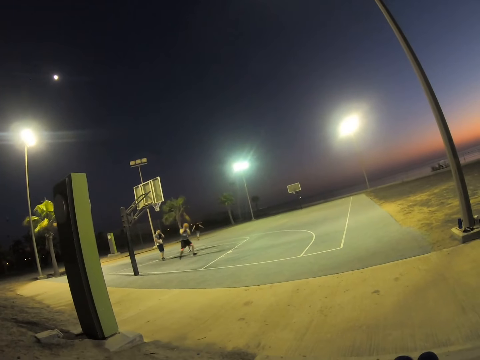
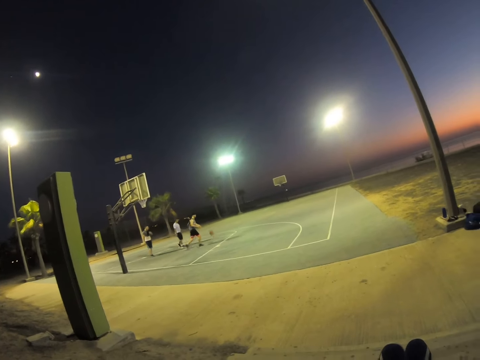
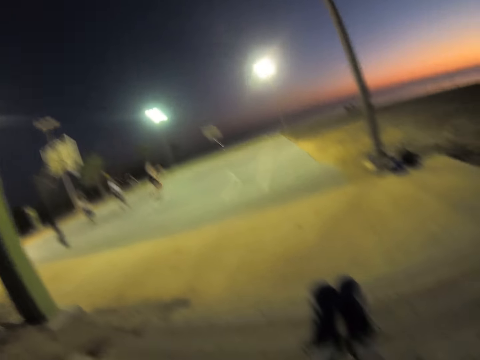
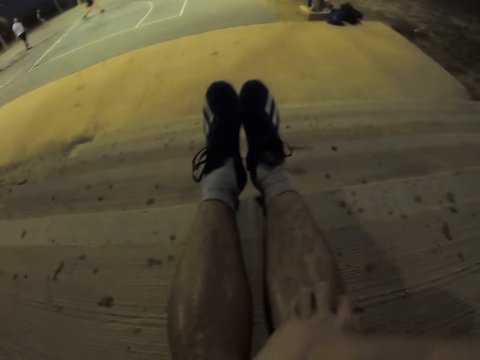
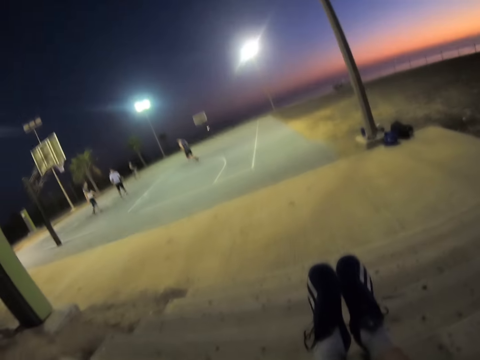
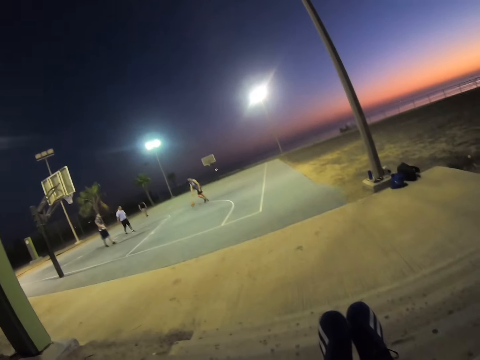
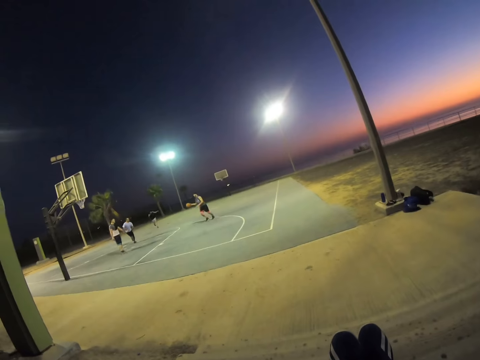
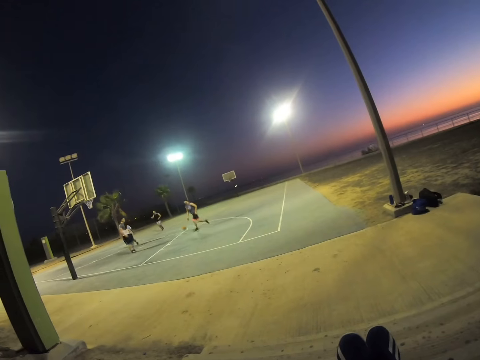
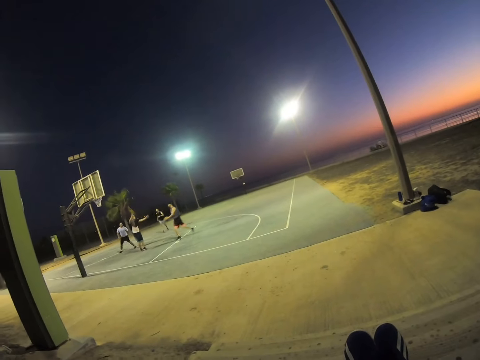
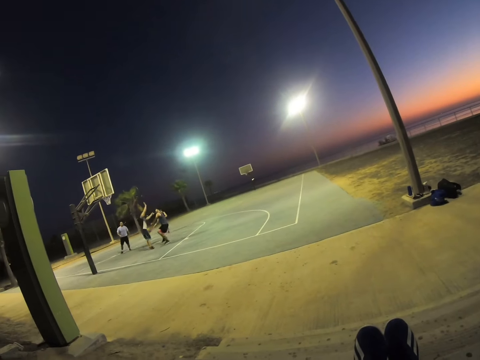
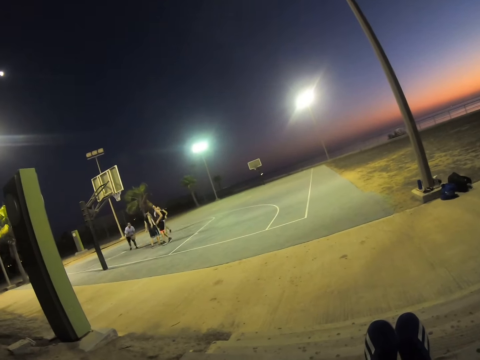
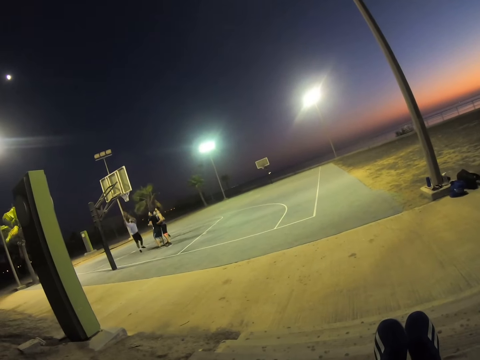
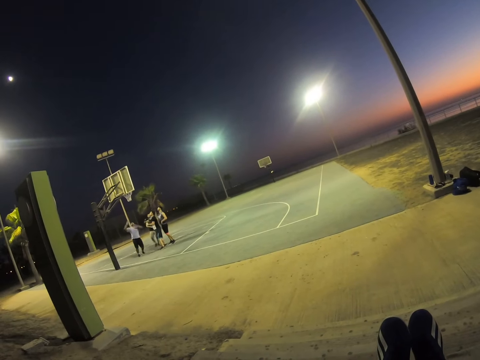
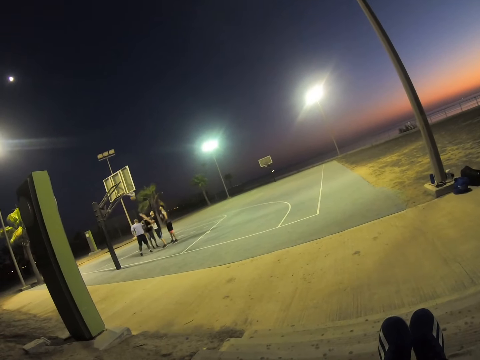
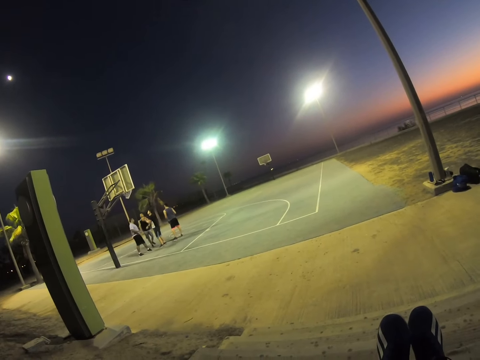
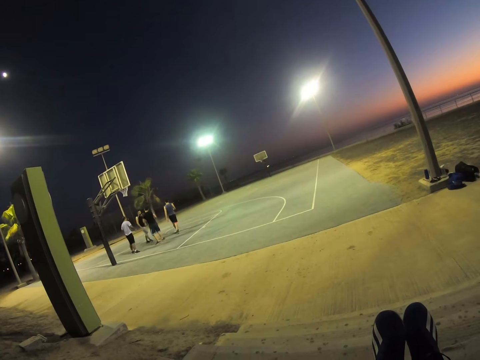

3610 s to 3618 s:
The camera wearer looks around. They watch the basketball game.

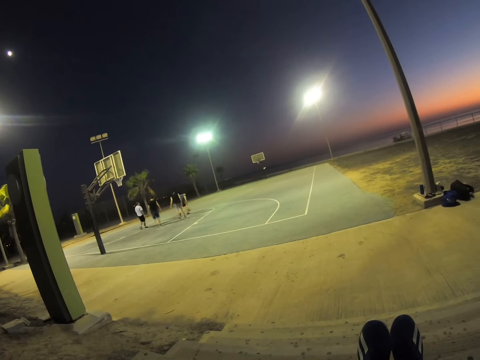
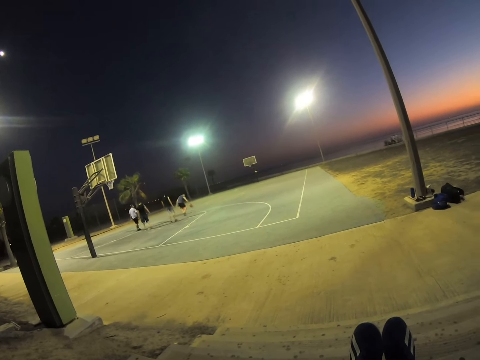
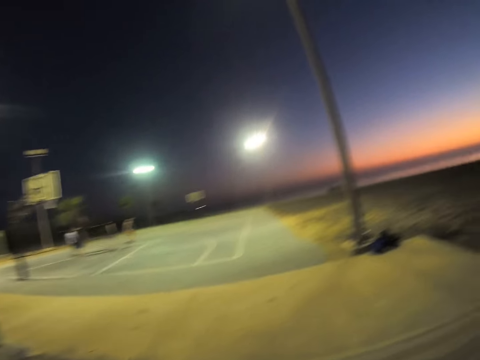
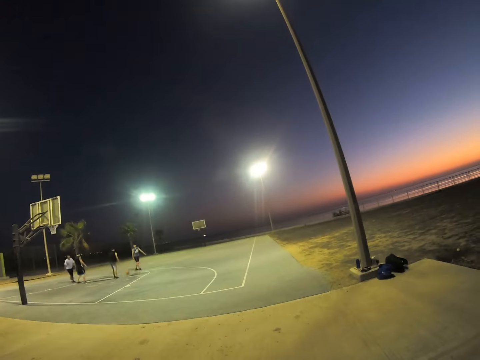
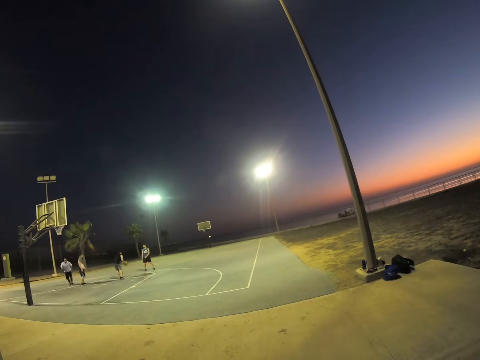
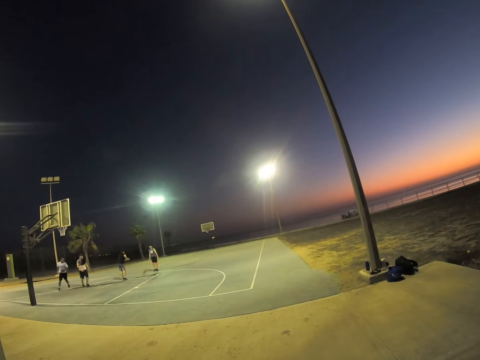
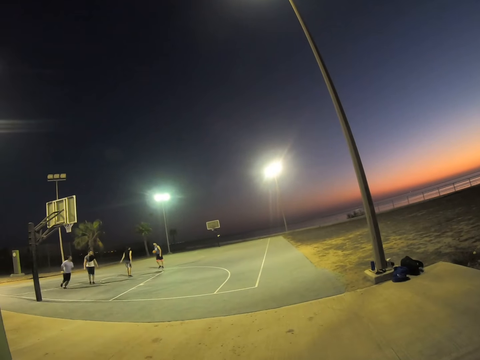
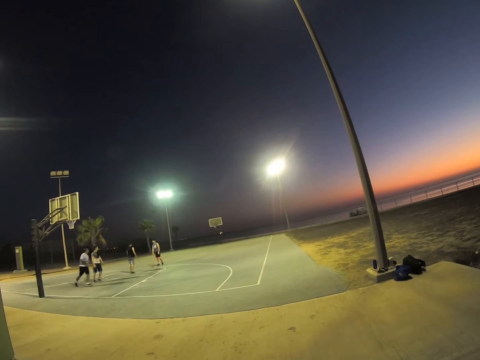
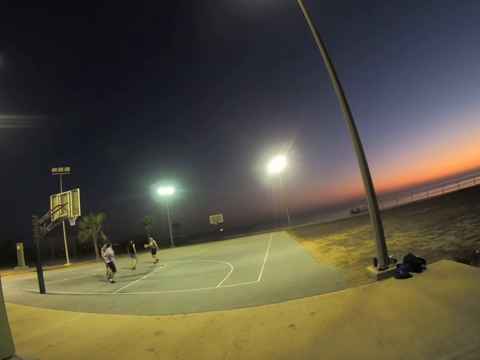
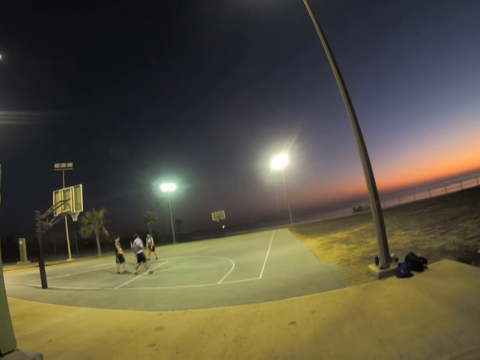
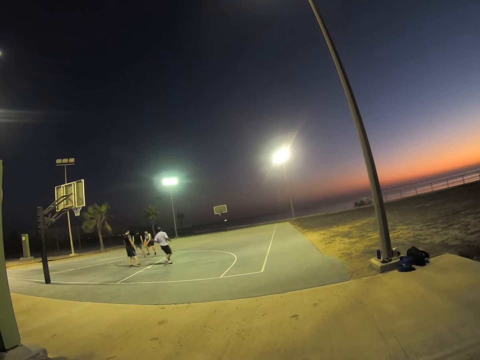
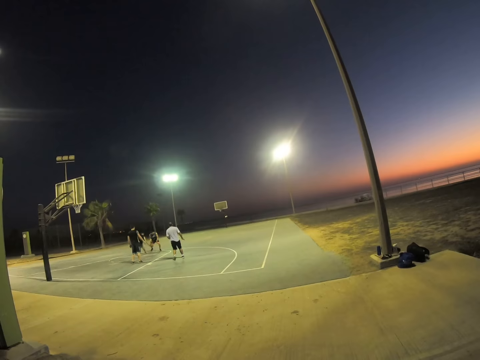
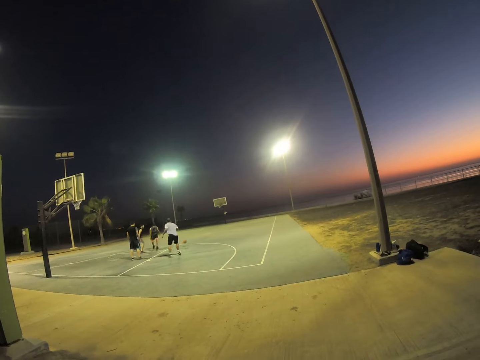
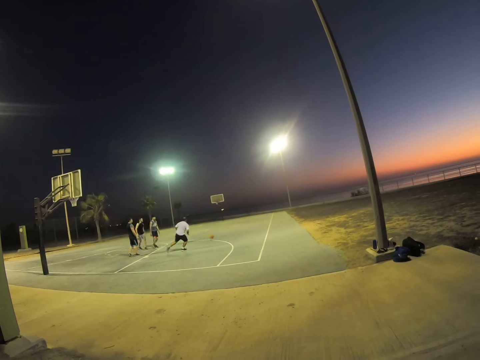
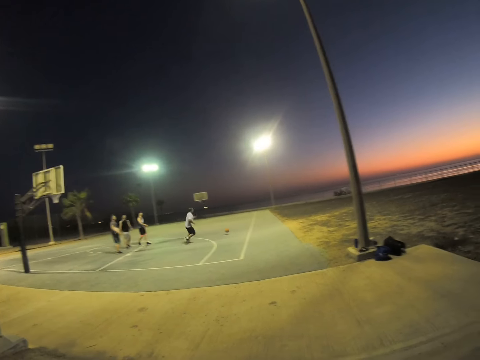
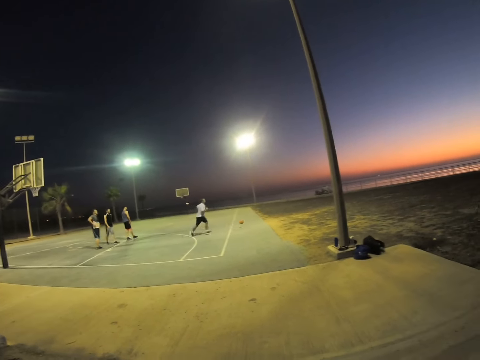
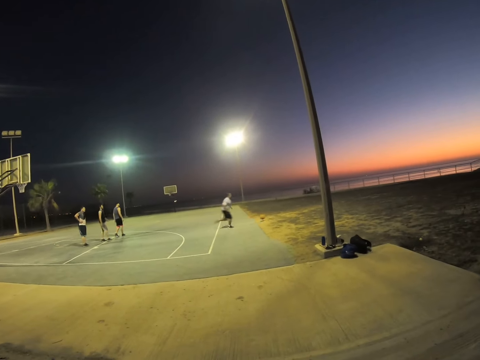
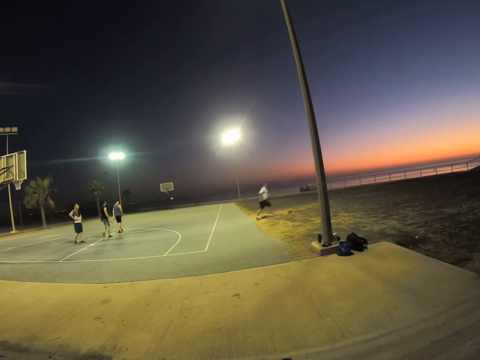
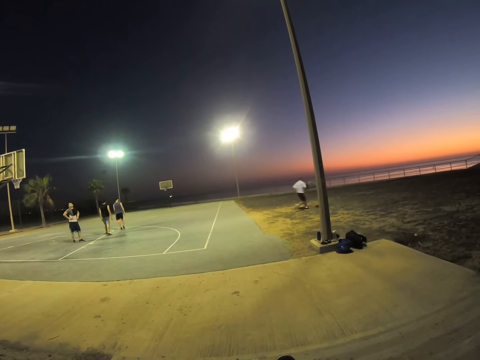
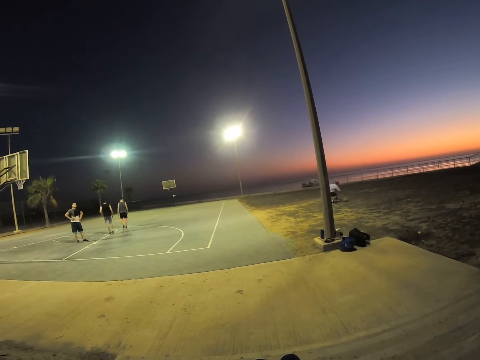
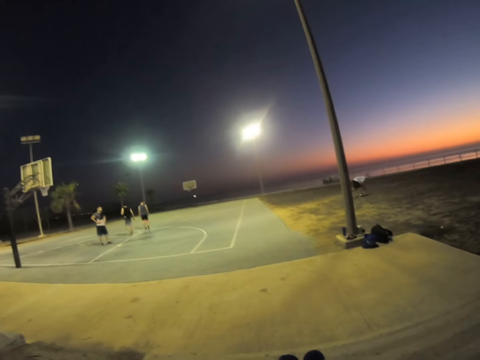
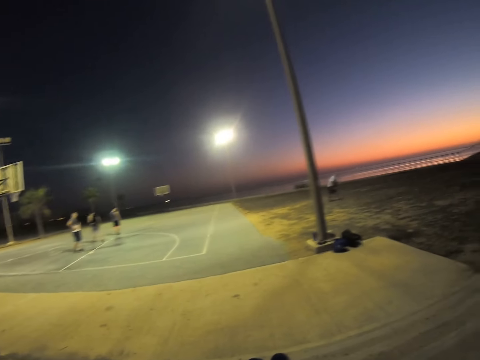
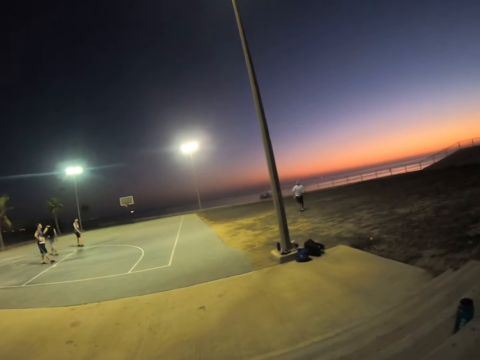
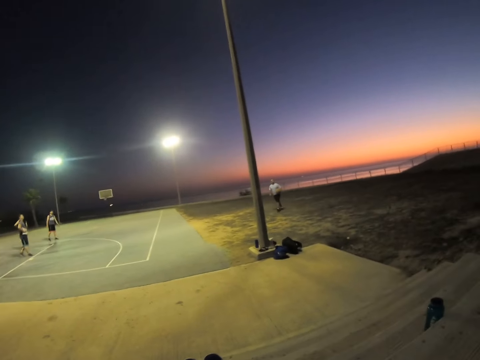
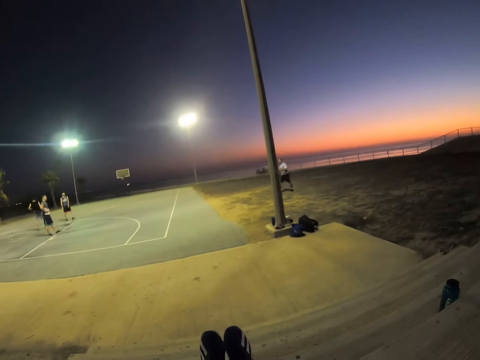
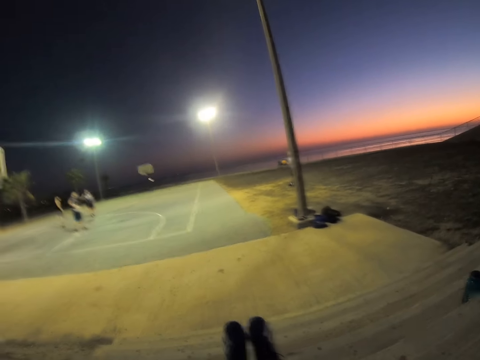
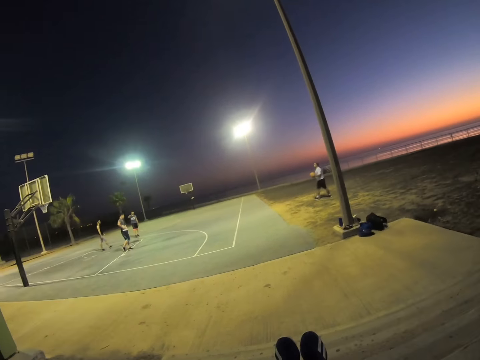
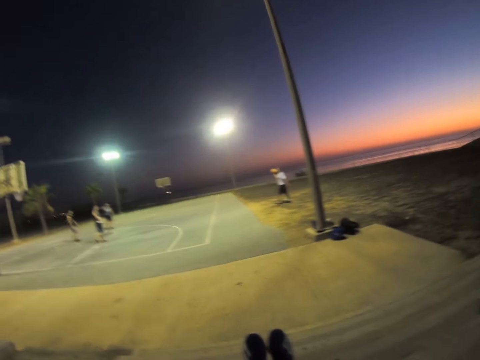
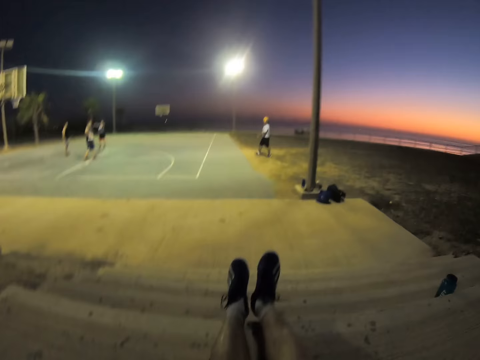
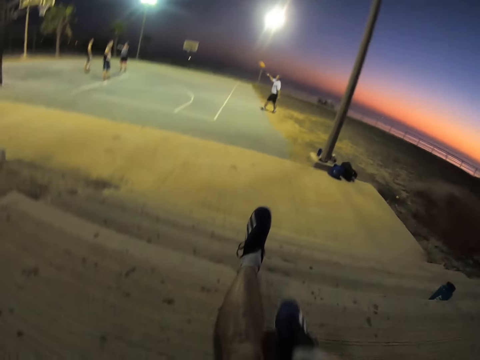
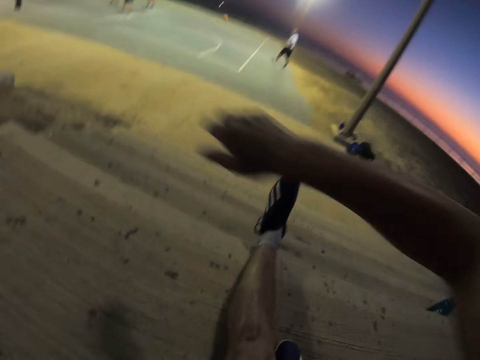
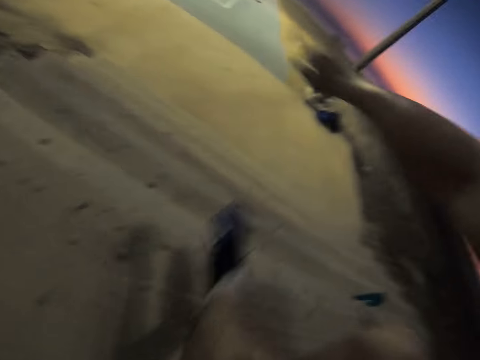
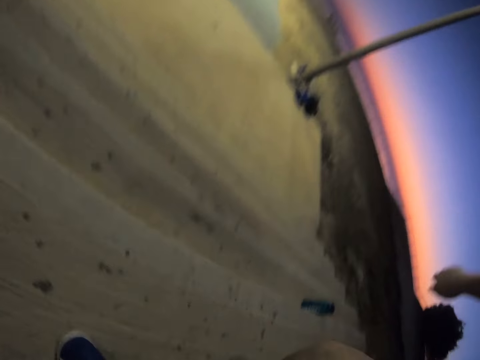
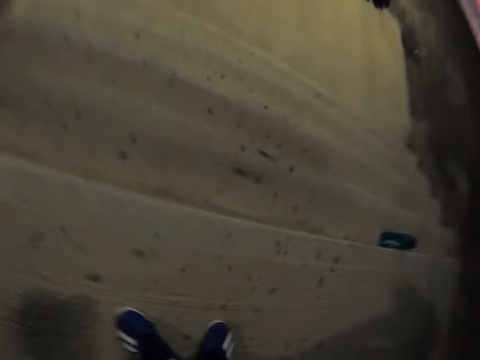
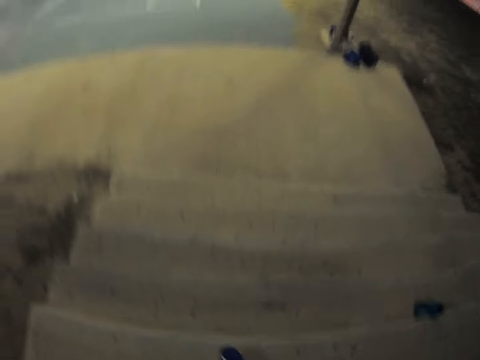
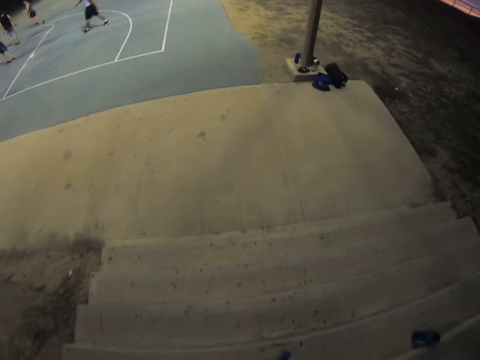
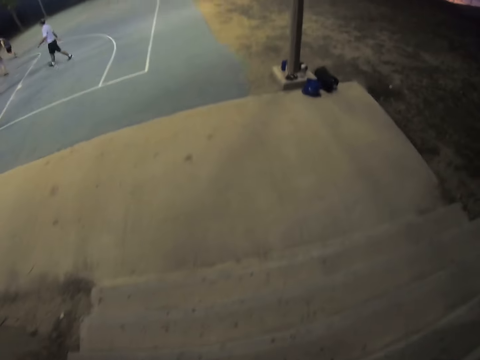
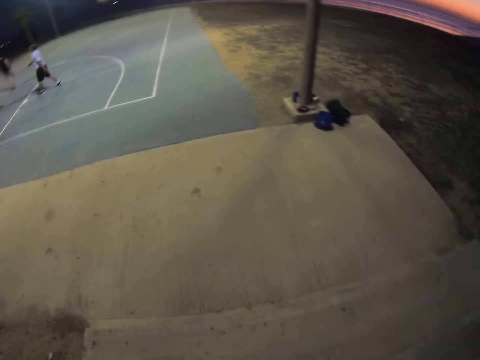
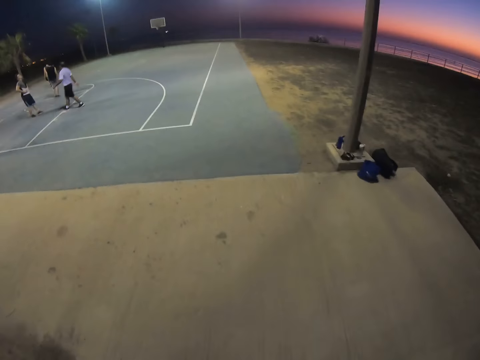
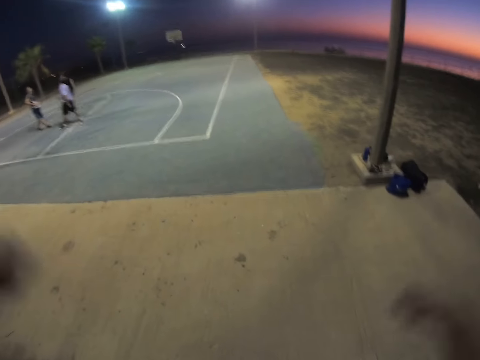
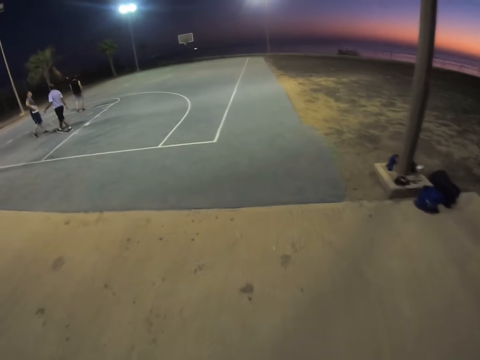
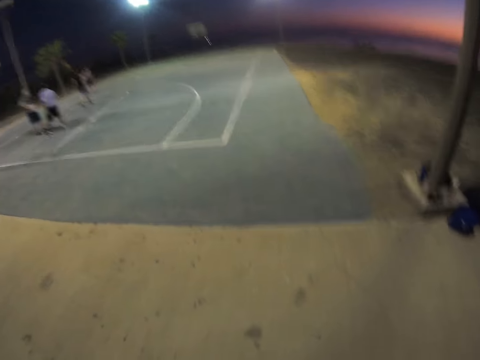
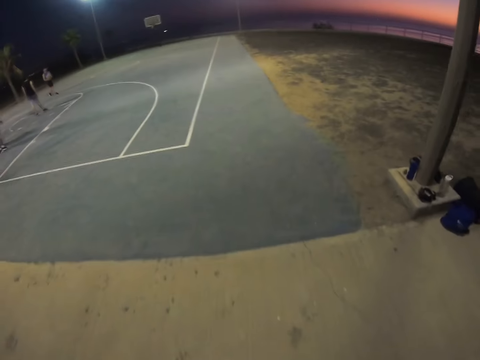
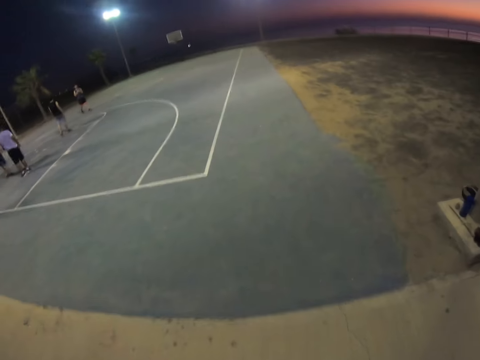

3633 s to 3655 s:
The camera wearer watches the basketball game. They stand up on the ground. They walk around and descend the stairs.
